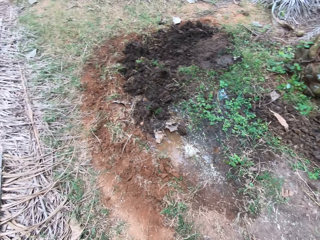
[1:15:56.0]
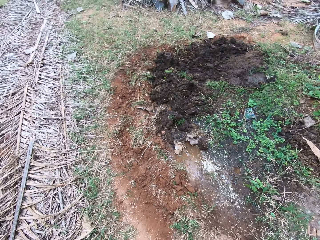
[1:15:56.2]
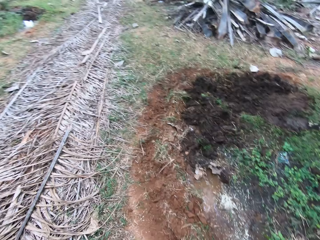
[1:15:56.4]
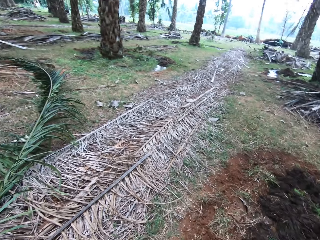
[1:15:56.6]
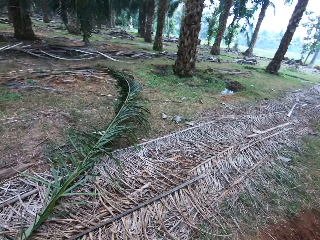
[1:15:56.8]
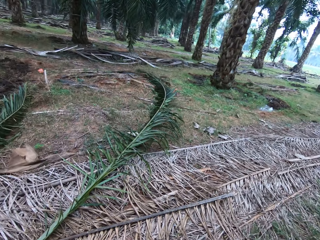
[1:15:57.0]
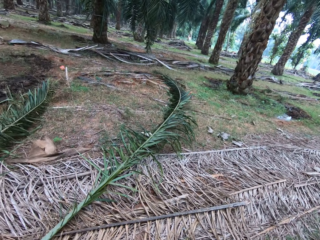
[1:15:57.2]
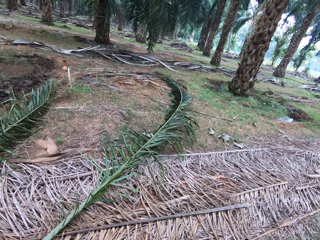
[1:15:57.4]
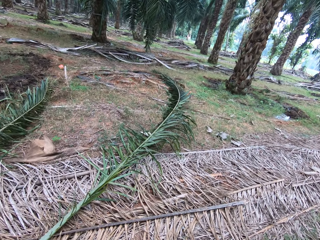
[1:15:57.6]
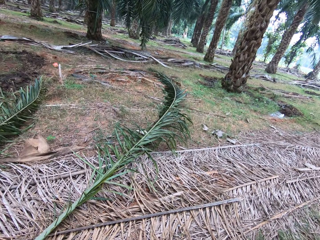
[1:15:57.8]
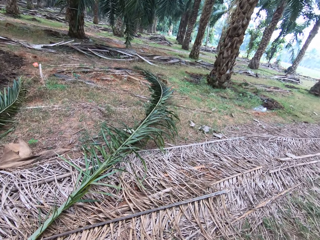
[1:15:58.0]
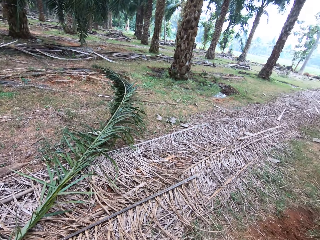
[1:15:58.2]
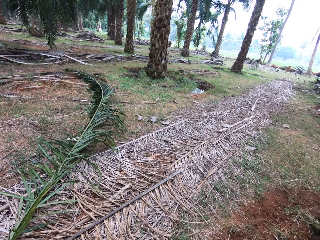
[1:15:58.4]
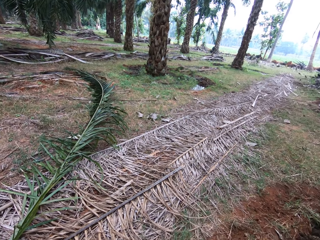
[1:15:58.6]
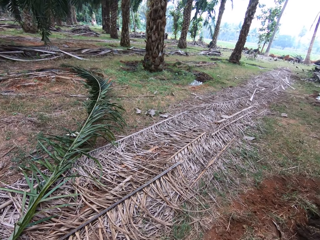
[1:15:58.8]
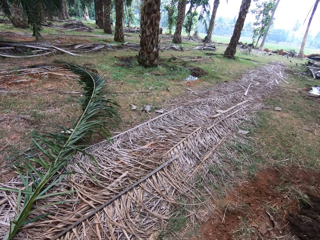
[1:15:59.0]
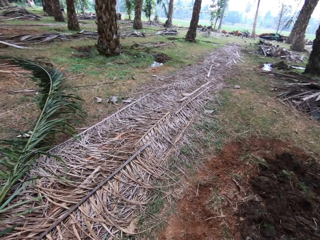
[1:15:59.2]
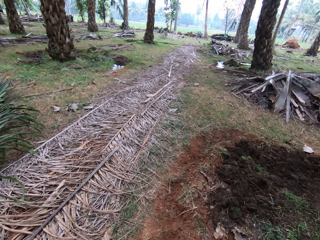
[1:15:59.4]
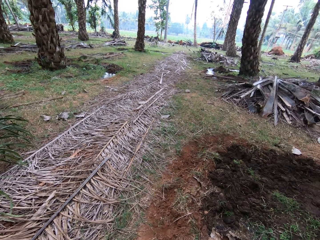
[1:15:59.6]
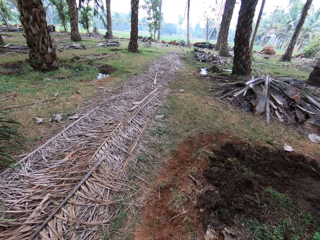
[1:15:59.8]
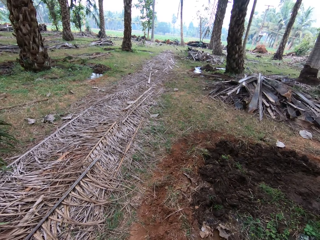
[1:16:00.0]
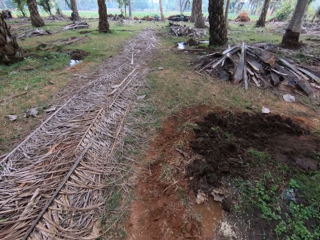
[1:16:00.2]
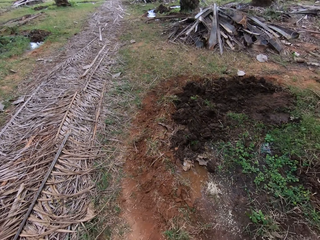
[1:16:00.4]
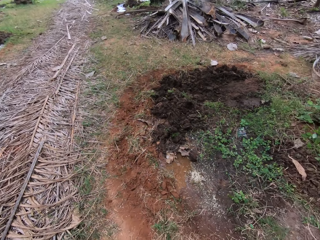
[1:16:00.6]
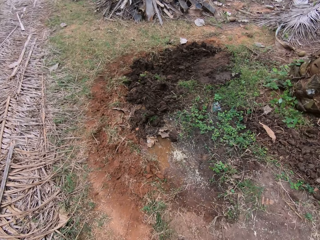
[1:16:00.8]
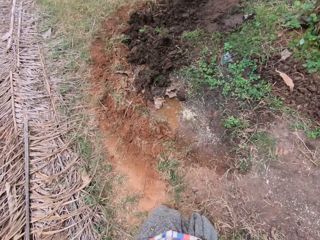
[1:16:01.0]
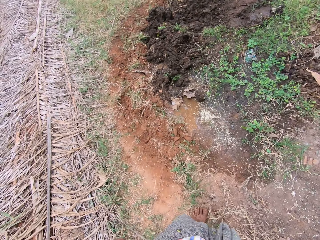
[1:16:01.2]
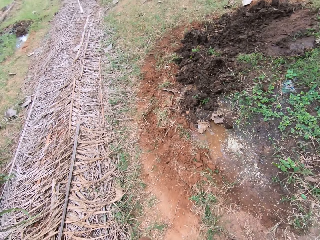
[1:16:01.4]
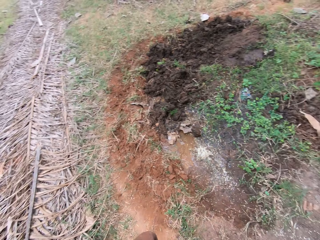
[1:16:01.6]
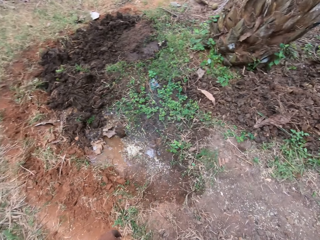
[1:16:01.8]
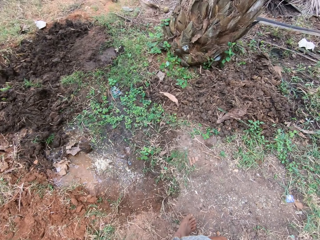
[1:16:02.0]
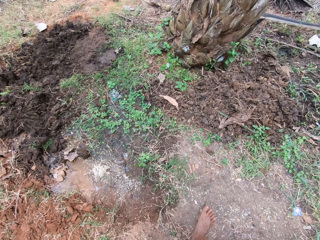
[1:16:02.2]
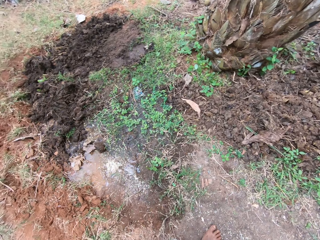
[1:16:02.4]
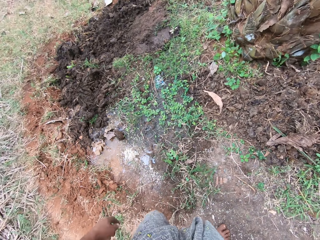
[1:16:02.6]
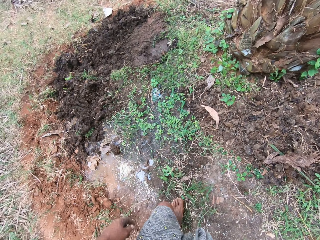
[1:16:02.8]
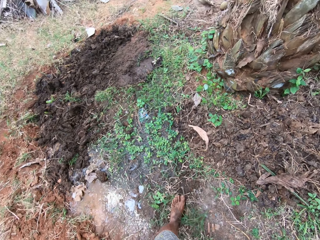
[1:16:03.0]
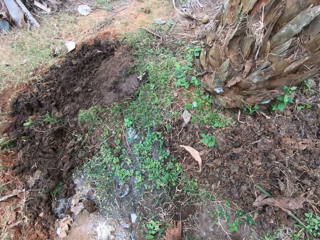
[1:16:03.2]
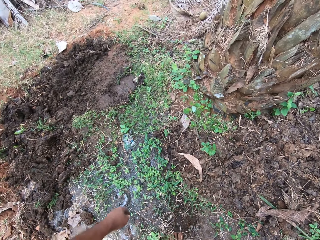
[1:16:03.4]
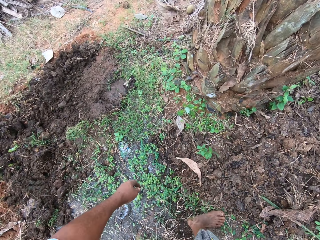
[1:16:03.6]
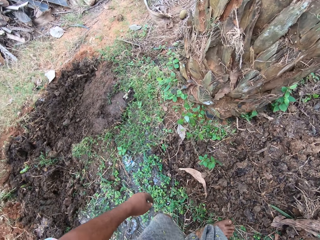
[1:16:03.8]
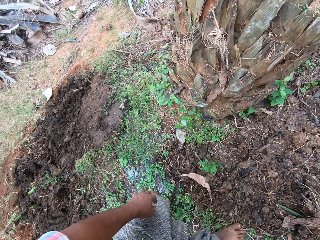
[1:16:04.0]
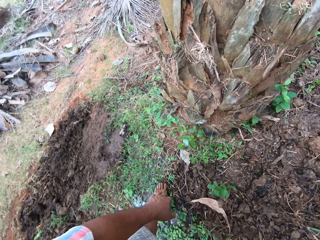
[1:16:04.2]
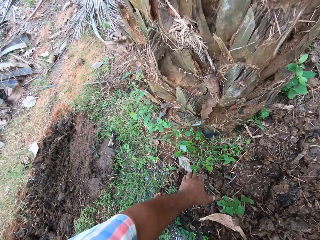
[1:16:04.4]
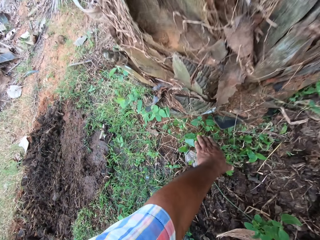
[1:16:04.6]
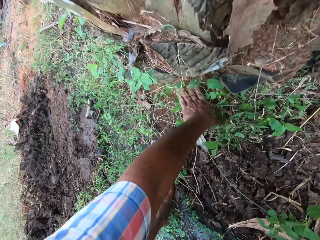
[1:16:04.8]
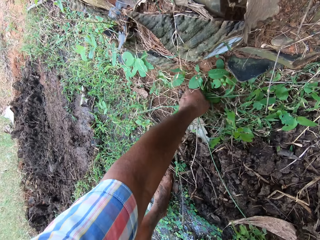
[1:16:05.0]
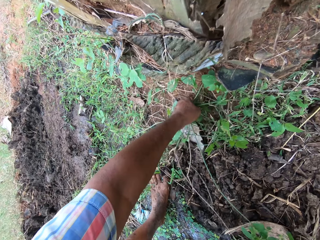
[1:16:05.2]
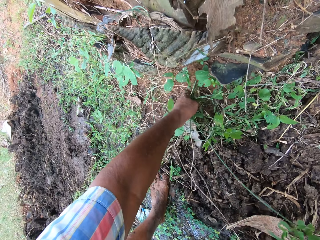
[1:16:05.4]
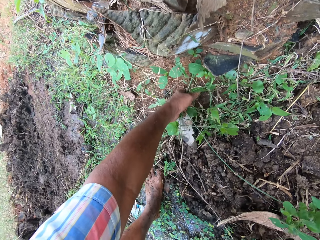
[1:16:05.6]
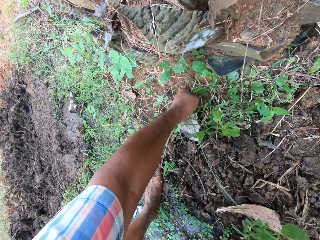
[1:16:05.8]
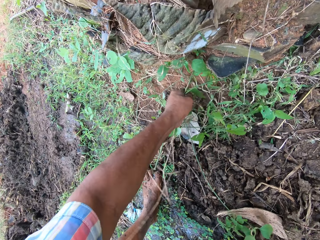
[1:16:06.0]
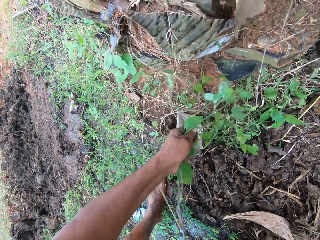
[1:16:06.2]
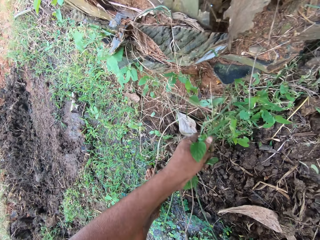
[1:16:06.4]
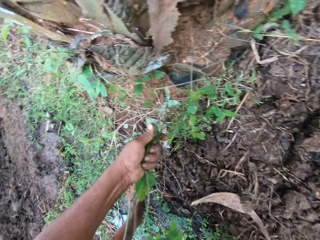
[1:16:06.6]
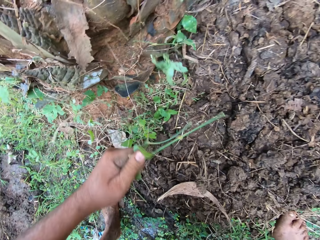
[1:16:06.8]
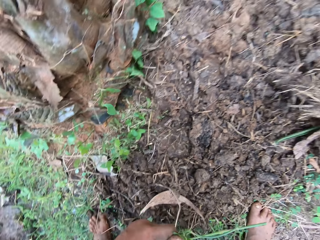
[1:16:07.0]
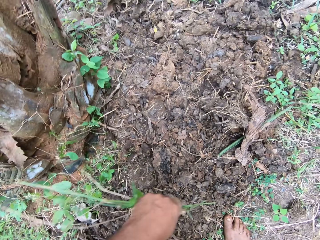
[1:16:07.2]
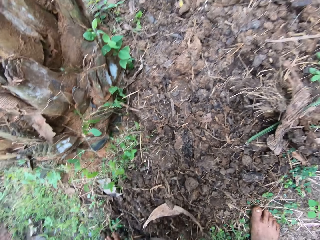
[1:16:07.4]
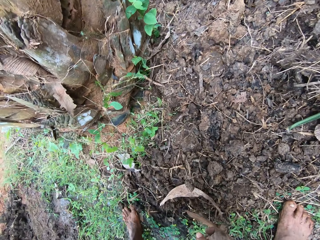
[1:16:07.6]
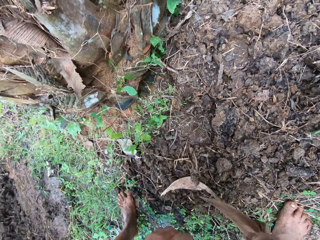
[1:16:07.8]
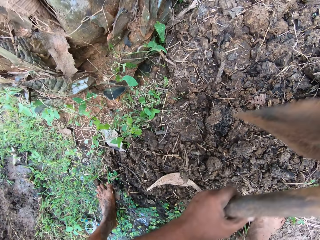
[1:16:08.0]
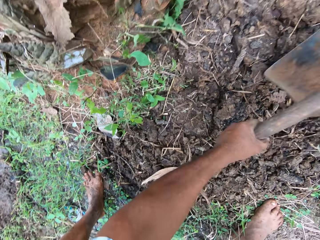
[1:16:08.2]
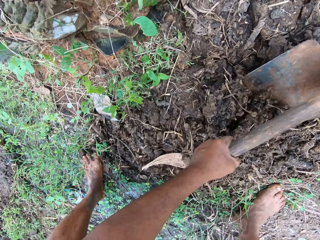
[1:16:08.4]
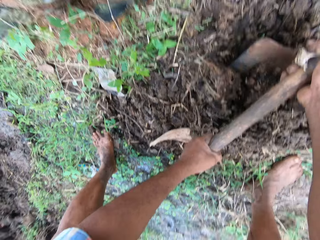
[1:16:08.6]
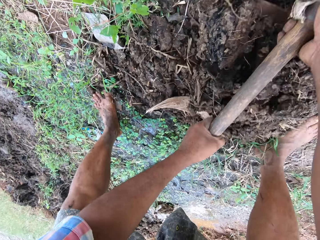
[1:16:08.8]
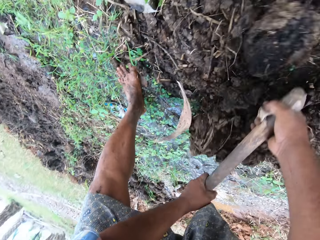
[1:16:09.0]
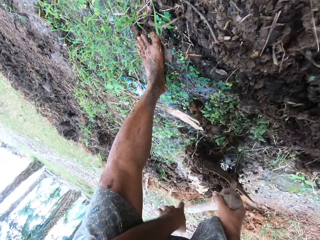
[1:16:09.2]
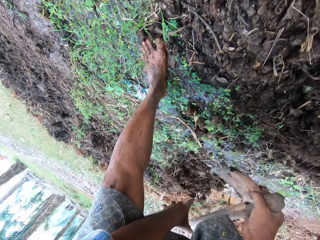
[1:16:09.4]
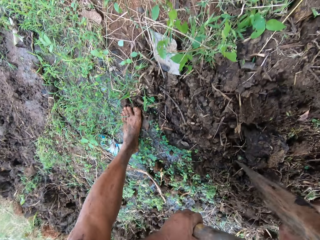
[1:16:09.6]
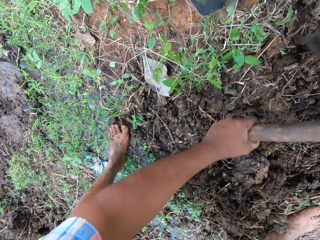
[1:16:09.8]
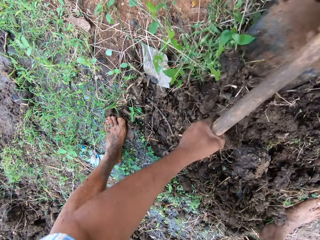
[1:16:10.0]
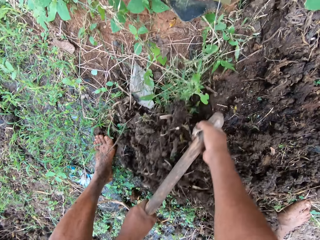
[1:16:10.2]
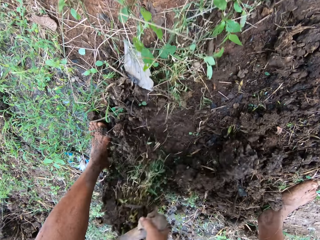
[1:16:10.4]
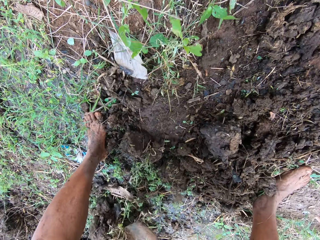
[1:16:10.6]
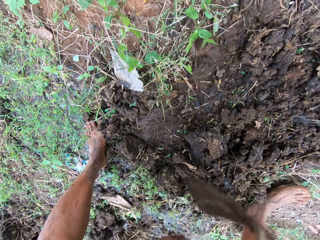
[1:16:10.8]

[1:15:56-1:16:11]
The camera wearer looks around. He walks towards a tree. He uproots a plant with his hand near the tree. He spreads the soil with the hoe. He digs near the tree.

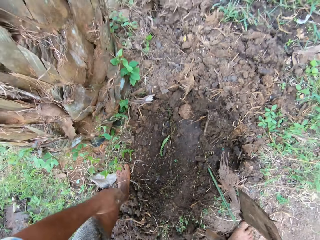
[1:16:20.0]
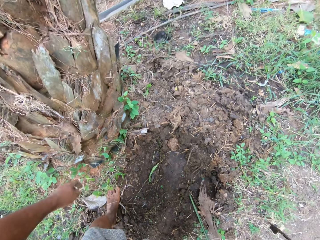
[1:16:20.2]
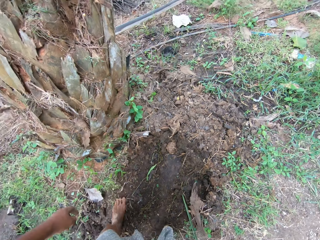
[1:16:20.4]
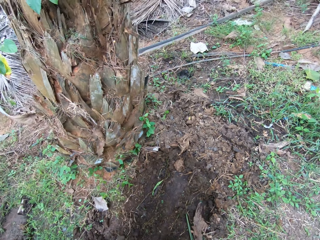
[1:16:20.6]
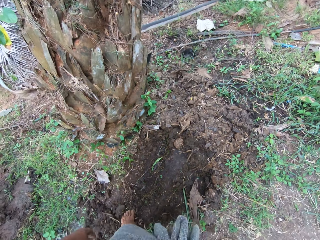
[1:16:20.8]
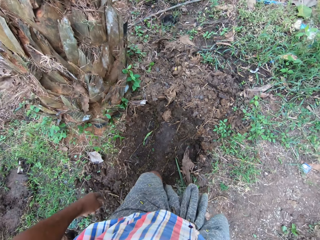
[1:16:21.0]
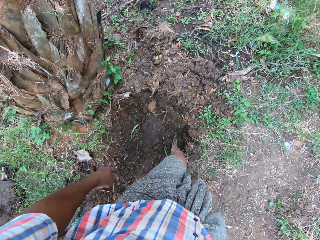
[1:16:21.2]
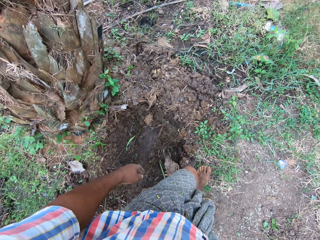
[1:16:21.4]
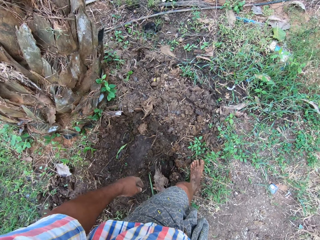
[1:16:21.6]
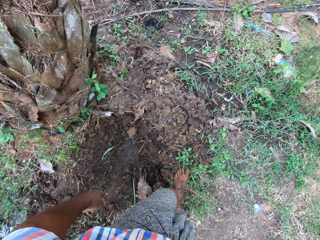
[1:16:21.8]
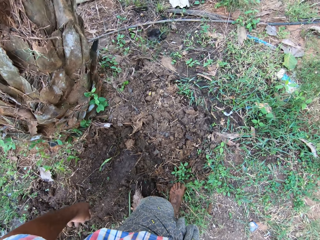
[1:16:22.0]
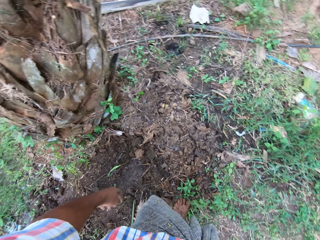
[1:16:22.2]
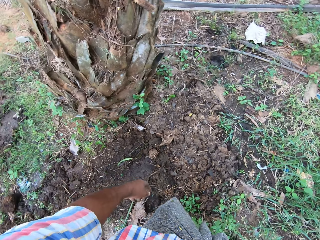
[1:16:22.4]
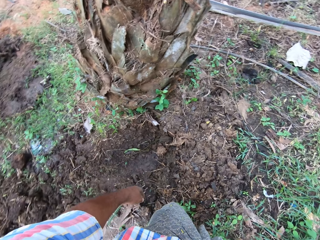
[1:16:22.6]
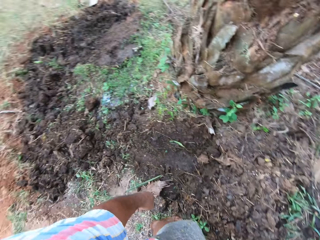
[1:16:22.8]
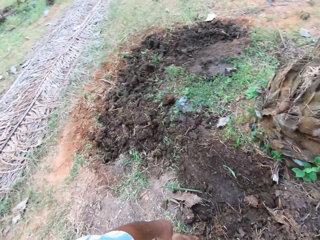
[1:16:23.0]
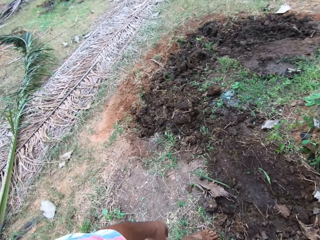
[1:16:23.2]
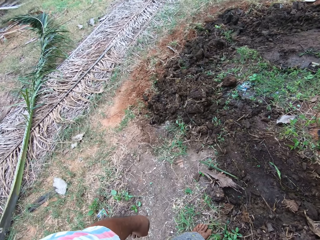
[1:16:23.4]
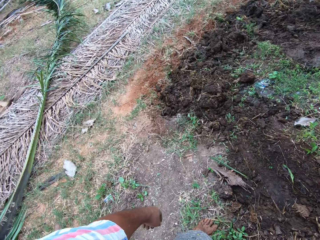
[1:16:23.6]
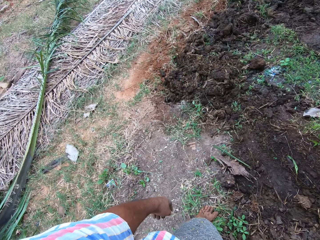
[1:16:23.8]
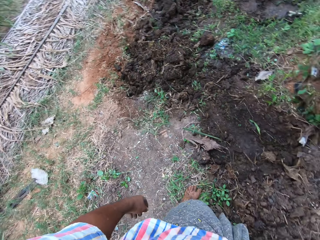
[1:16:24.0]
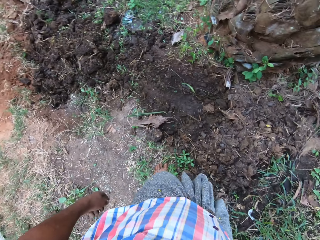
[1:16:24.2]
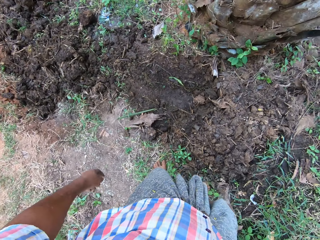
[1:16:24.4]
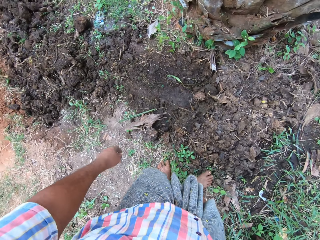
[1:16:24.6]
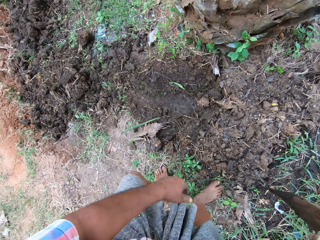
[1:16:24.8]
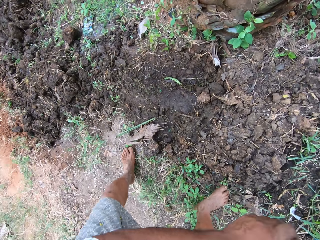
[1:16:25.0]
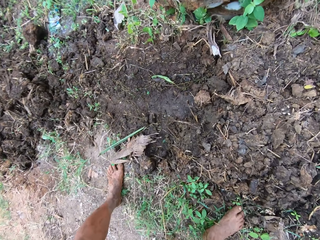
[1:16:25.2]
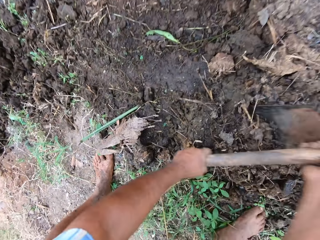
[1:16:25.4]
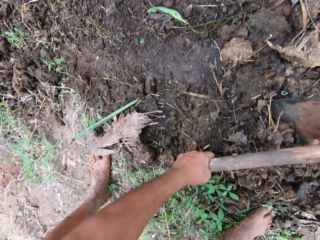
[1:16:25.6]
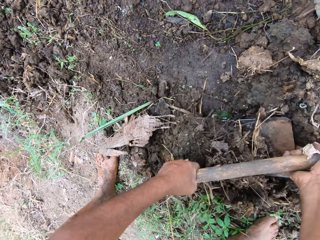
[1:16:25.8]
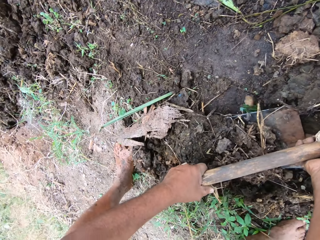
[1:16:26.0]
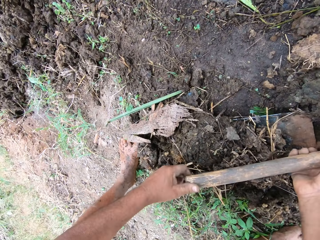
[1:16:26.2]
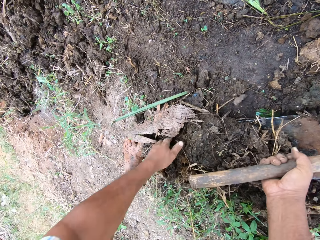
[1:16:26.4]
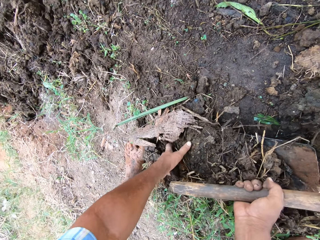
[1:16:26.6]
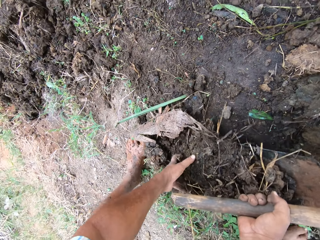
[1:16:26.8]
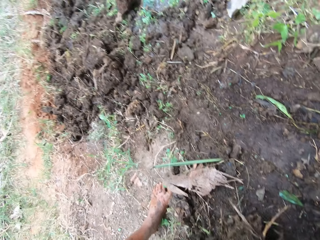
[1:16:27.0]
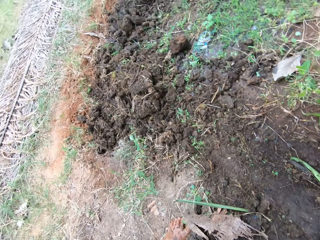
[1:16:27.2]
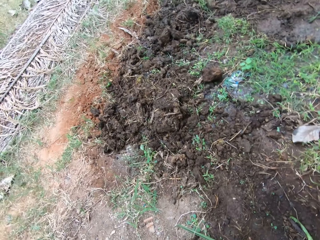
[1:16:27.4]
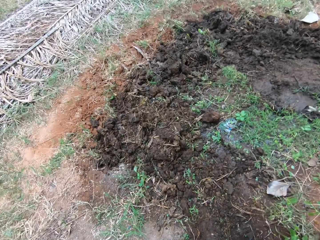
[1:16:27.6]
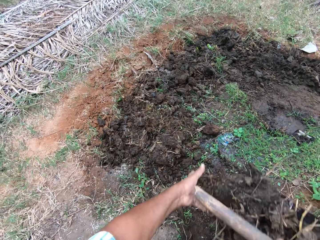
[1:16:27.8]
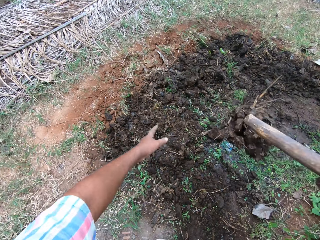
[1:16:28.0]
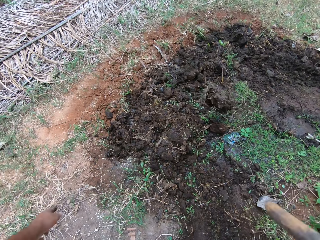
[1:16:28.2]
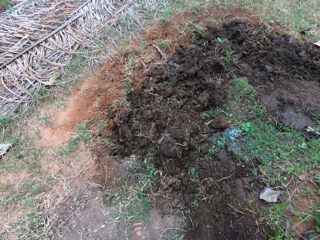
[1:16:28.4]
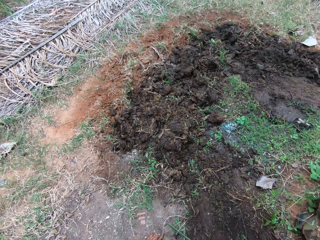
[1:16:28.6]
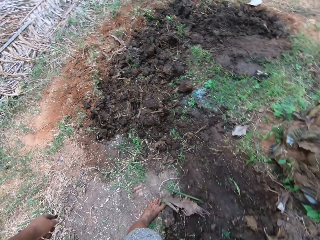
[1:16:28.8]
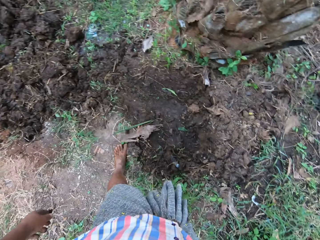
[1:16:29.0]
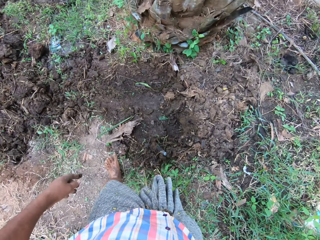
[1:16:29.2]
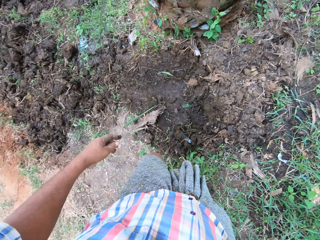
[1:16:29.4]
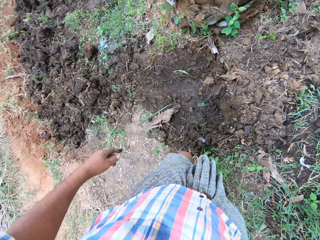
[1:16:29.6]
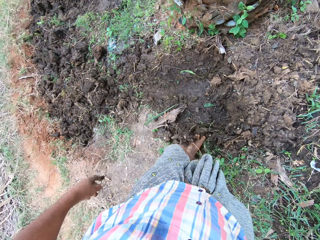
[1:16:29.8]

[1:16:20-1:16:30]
The camera wearer stands near a tree. He walks near the tree. He digs the soil with the hoe near the tree. He packs the soil with his hand and the hoe. He pushes the soil onto the hoe. He throws the soil on a heap. He kicks the soil.
